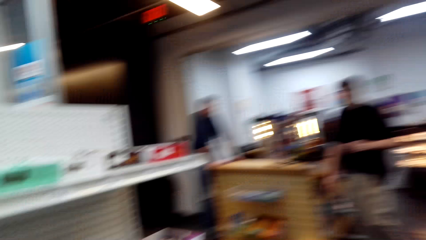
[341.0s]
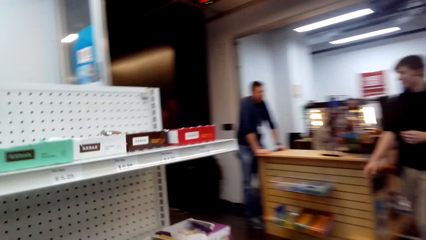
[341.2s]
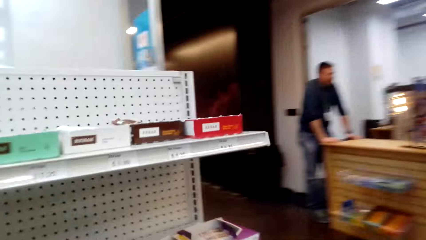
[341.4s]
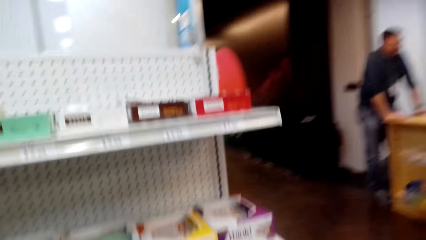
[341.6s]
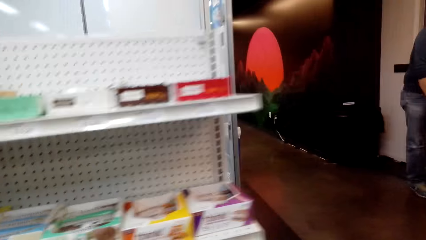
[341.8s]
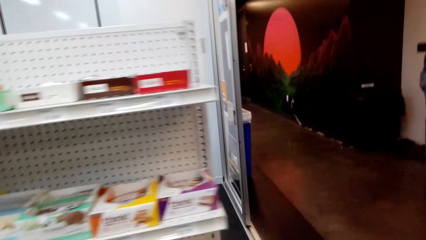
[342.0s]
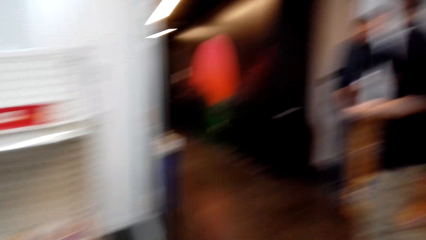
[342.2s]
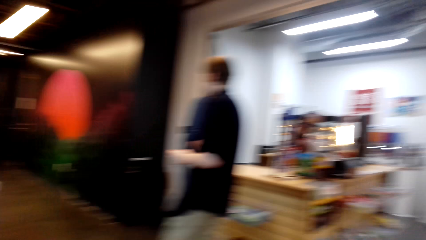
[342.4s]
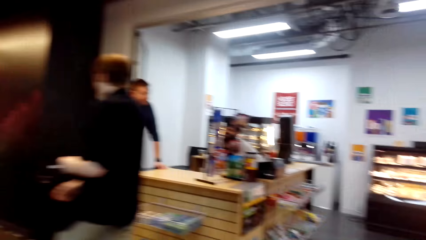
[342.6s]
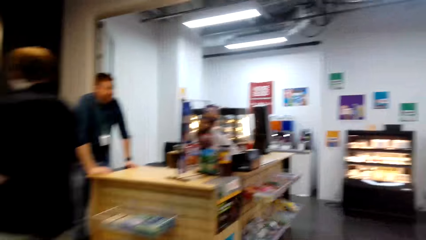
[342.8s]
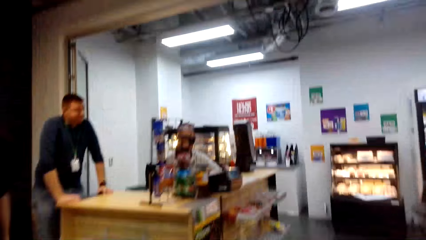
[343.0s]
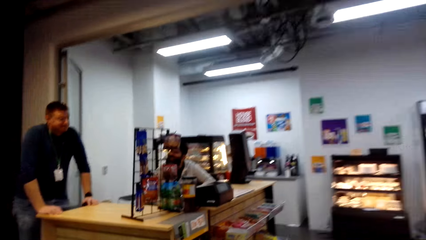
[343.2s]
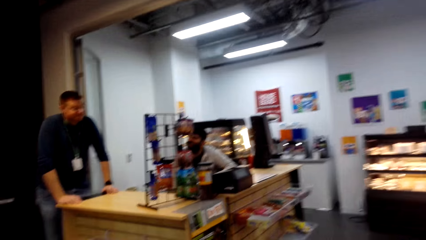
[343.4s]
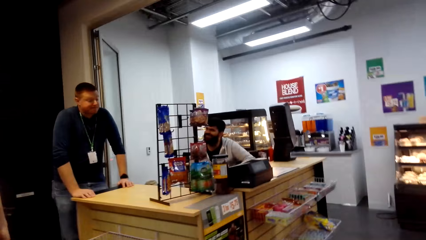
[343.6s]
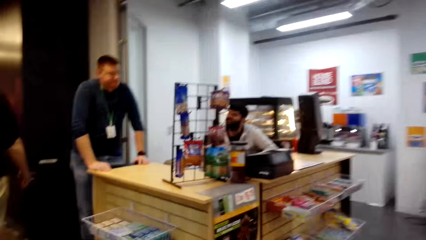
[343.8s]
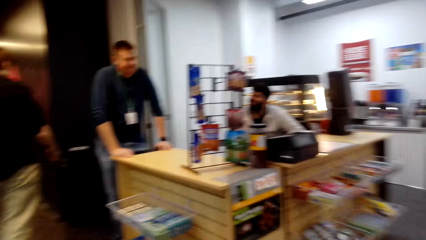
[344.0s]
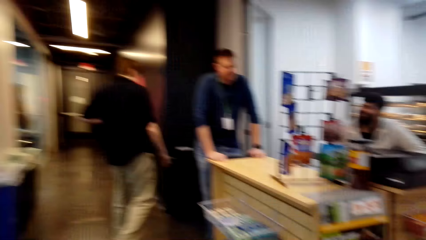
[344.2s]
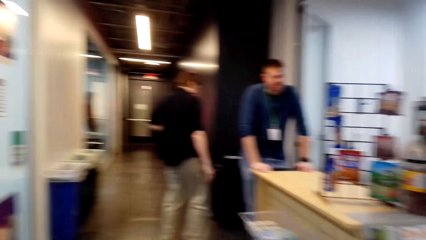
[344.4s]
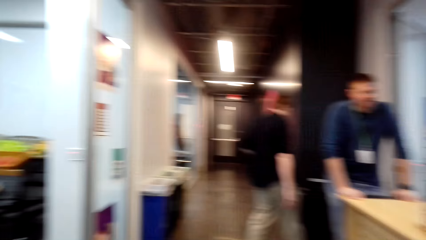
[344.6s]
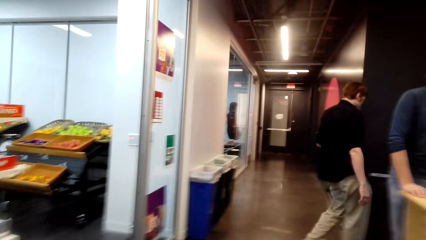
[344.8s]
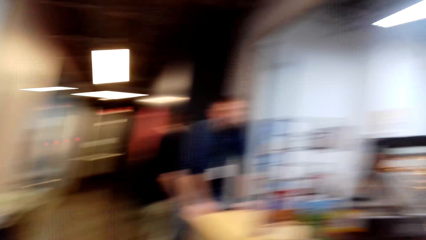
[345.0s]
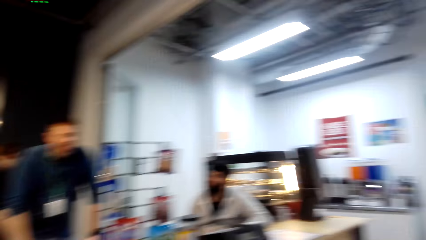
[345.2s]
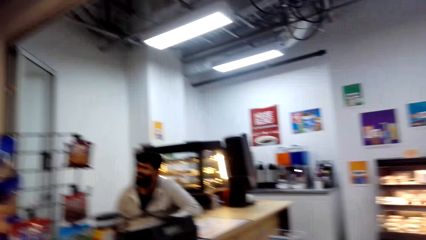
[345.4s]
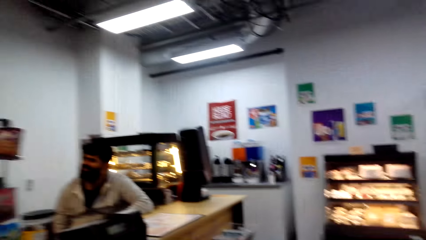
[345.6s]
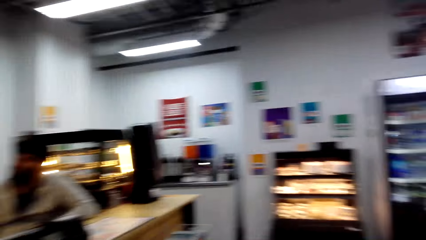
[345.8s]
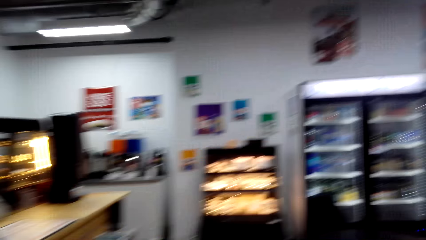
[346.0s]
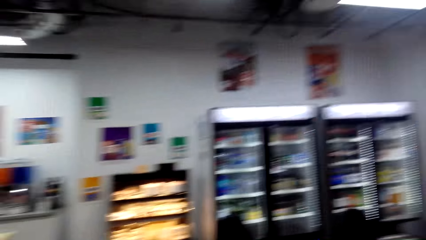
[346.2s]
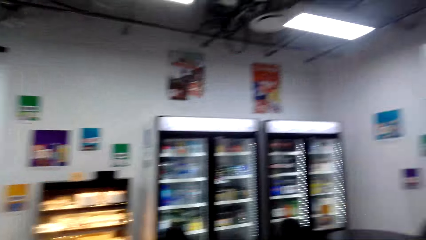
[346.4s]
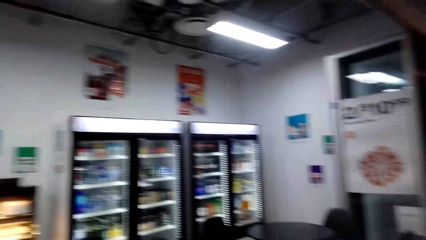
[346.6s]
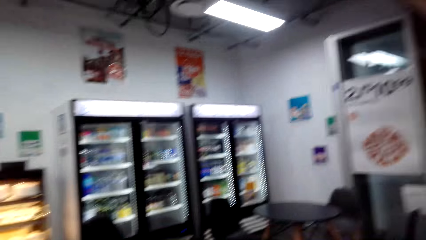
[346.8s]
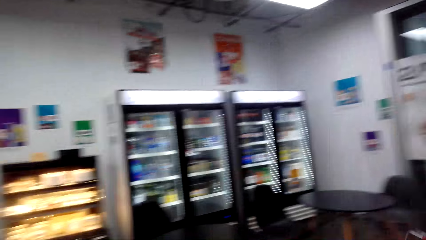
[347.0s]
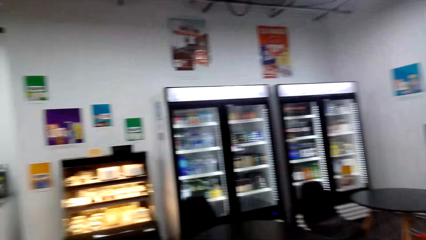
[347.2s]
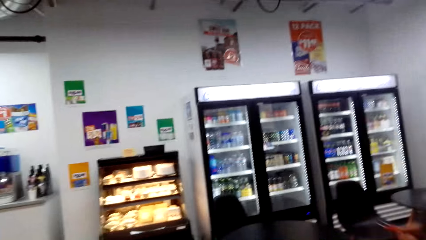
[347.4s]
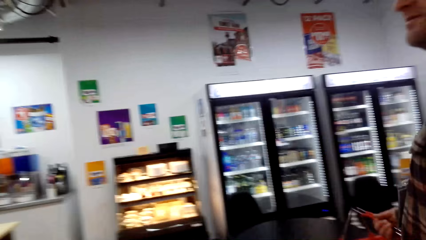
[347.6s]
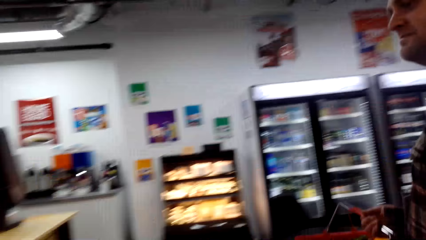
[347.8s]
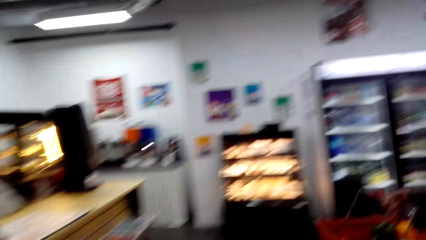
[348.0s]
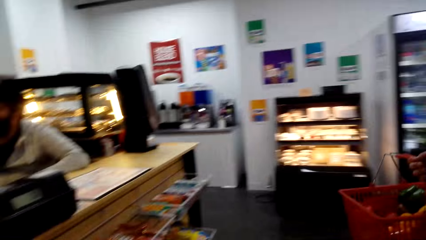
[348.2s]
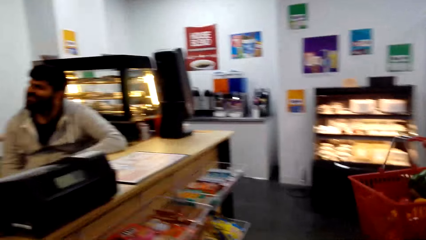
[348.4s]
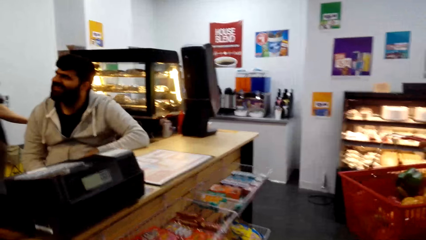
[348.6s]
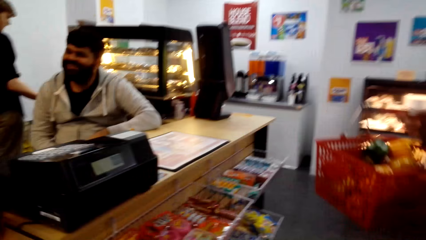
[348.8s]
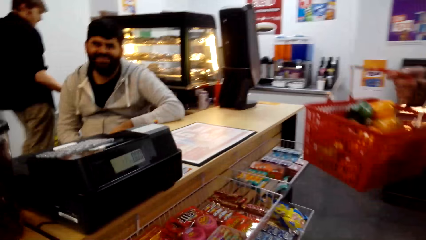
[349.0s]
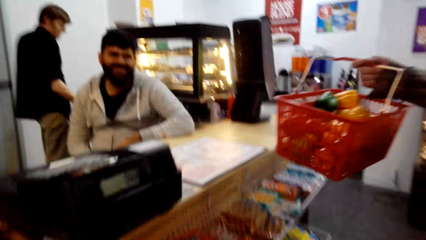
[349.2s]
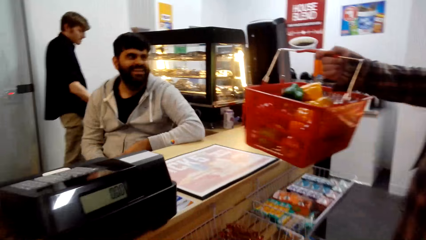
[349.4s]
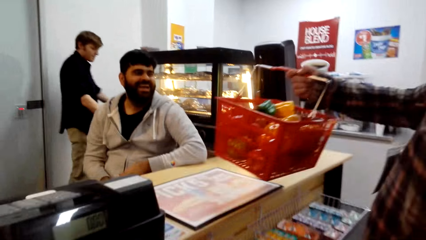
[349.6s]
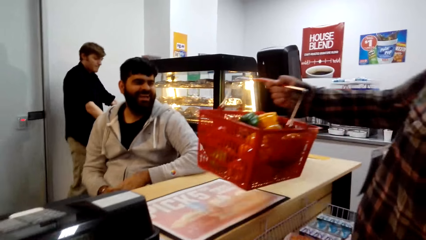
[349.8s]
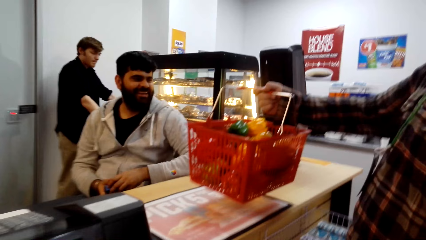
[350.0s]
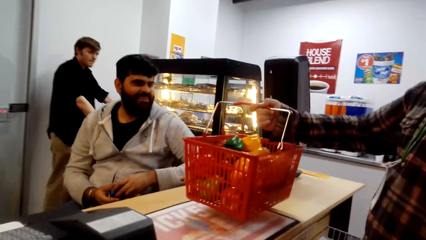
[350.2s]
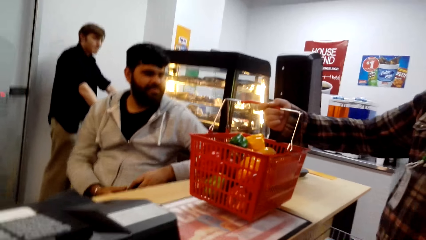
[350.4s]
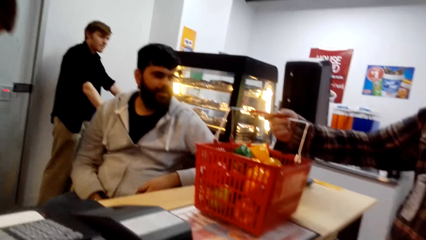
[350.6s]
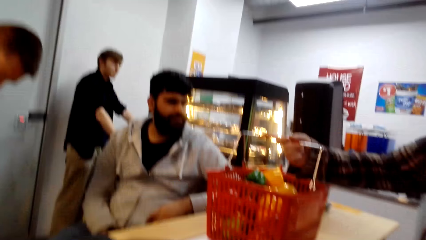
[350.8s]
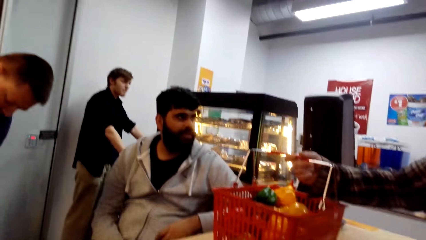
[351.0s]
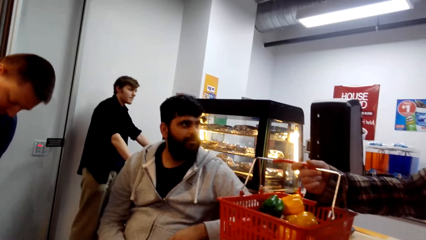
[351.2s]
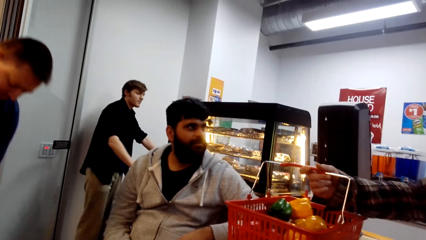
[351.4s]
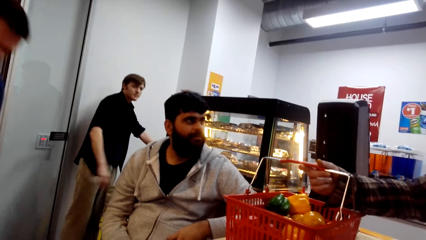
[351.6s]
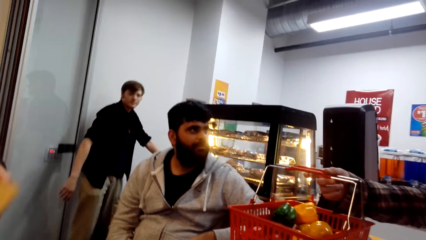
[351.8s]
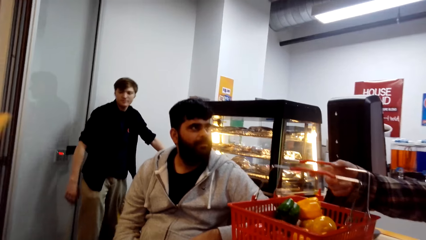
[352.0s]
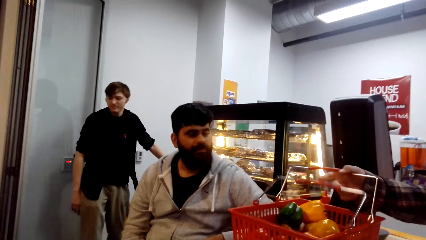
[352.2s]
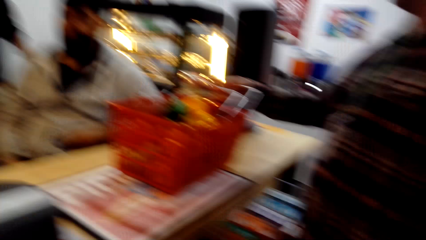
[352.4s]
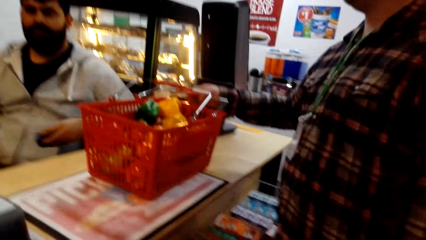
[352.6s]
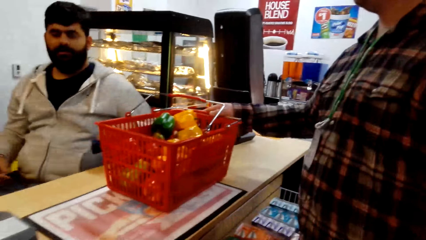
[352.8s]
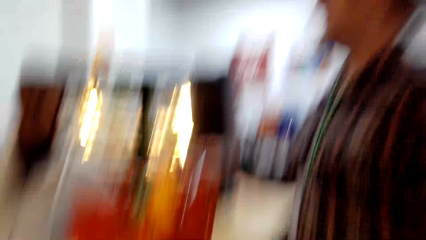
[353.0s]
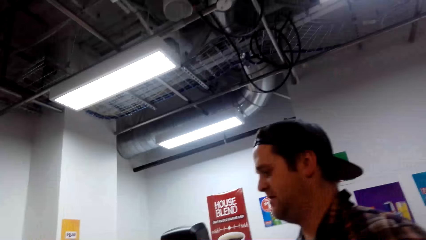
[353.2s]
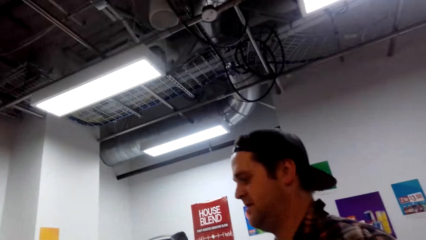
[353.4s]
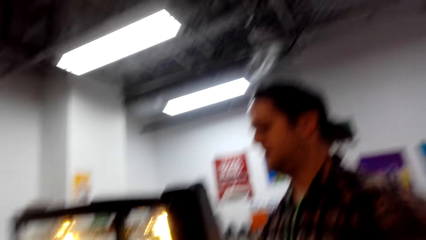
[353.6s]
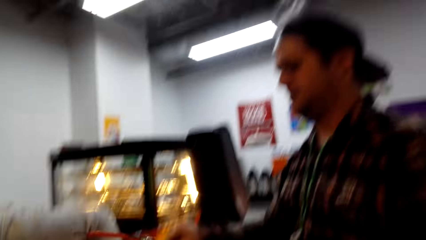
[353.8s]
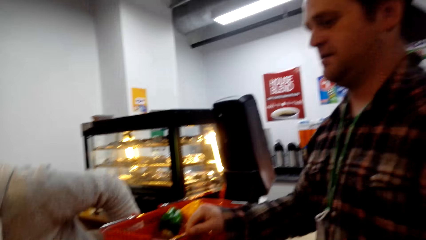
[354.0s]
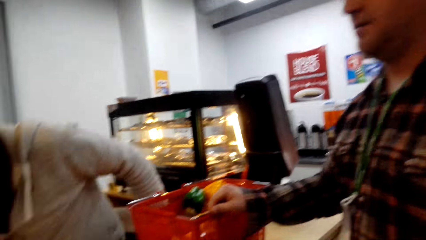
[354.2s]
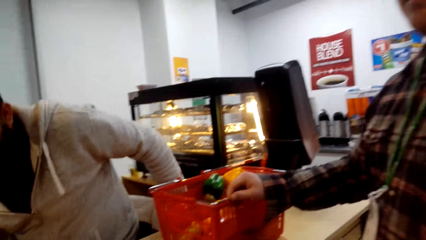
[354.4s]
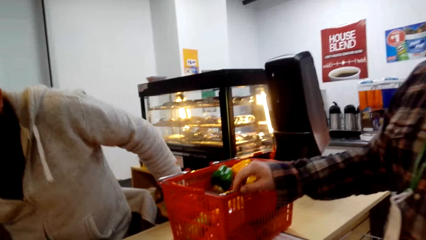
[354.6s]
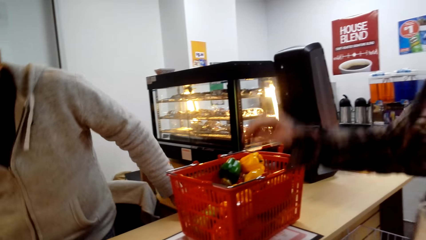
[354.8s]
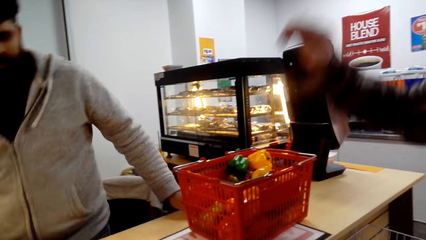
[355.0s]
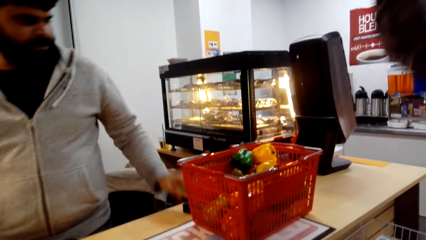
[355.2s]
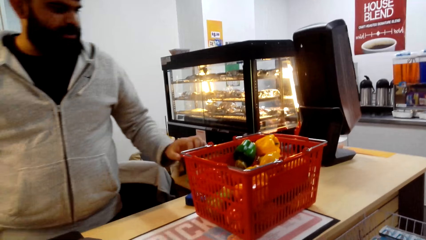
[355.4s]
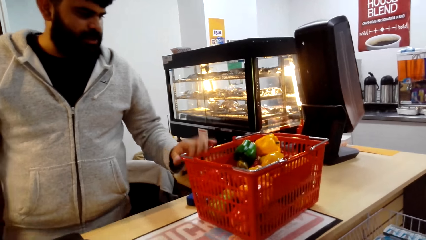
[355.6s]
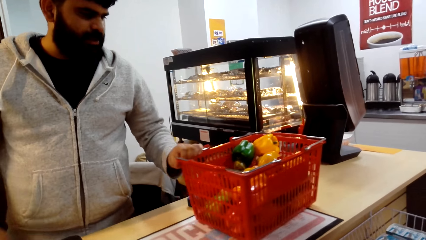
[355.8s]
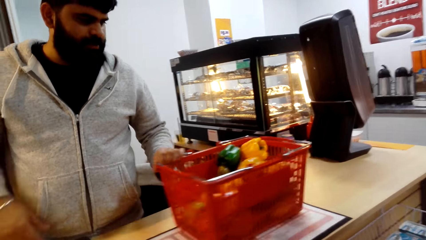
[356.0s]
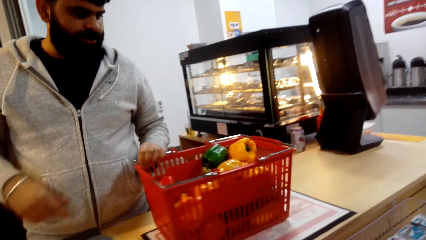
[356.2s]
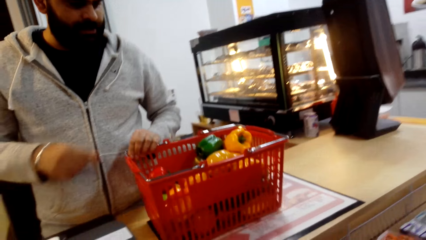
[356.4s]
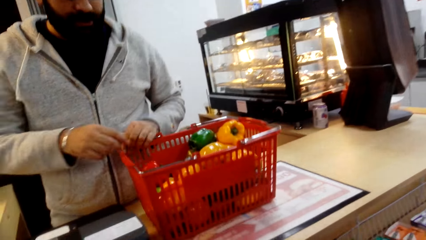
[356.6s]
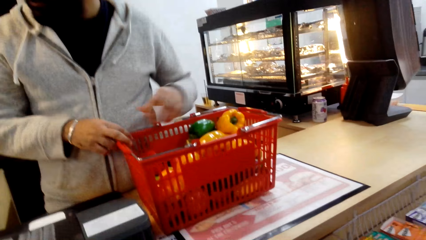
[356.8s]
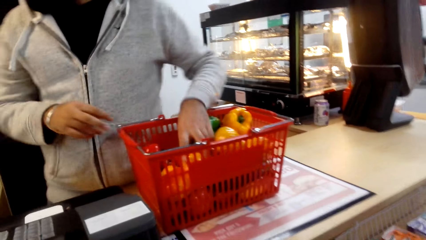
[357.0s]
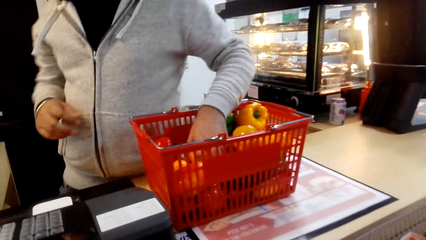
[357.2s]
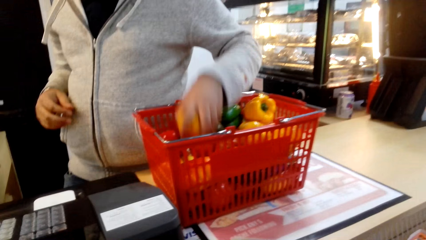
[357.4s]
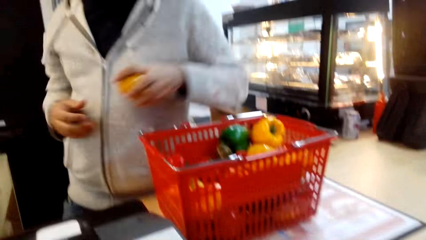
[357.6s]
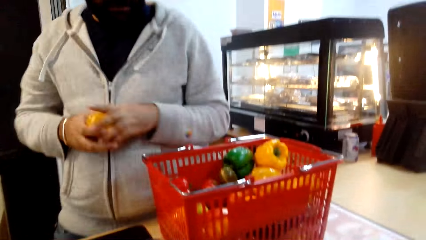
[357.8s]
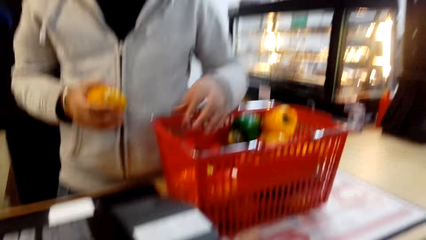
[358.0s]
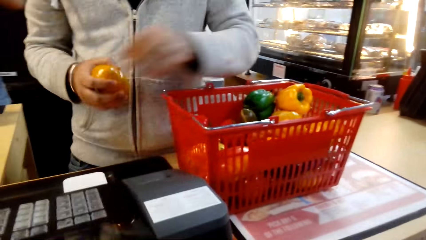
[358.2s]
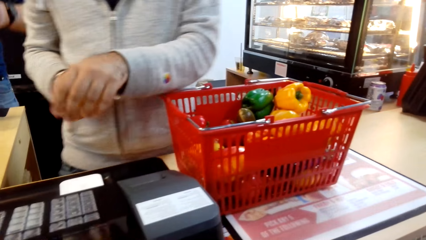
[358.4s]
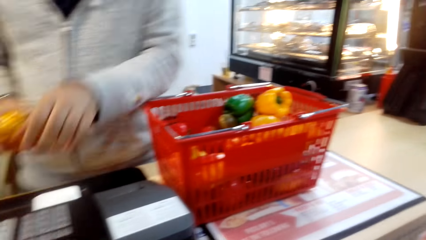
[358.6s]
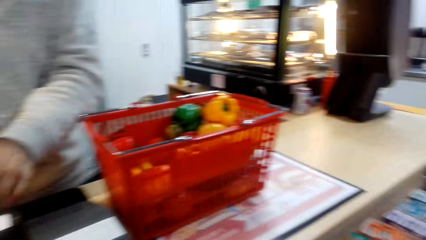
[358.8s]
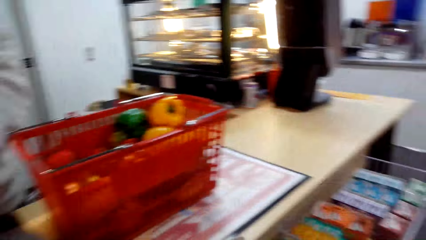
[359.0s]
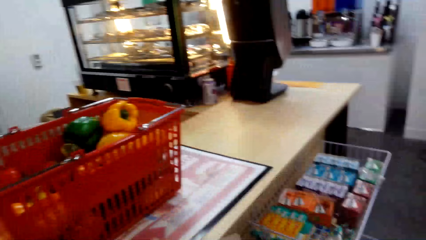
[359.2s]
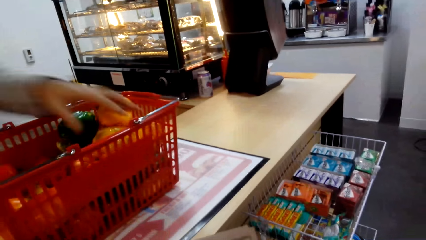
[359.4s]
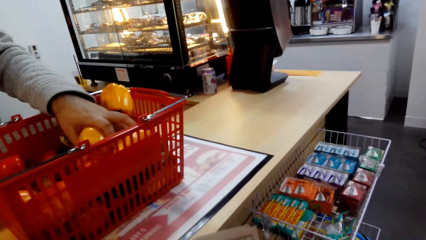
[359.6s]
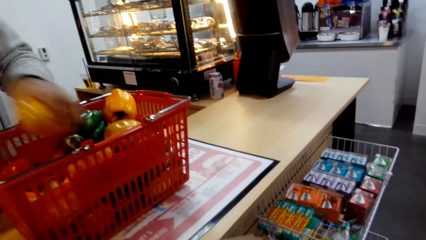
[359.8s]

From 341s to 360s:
A man places the shopping basket on the counter. A cashier talks to the camera wearer. The man converses with the cashier. The camera wearer converses with the cashier. The cashier stands from the seat. The cashier holds the shopping basket. The cashier picks the foodstuff from the basket.
